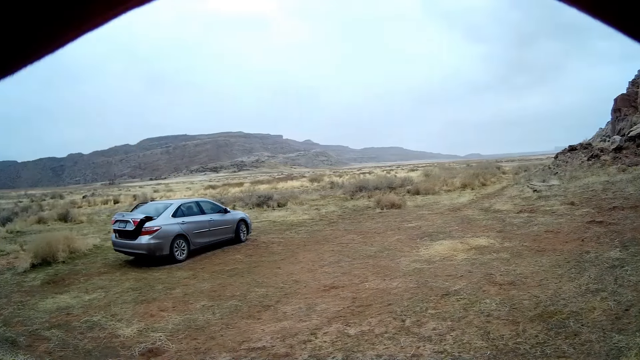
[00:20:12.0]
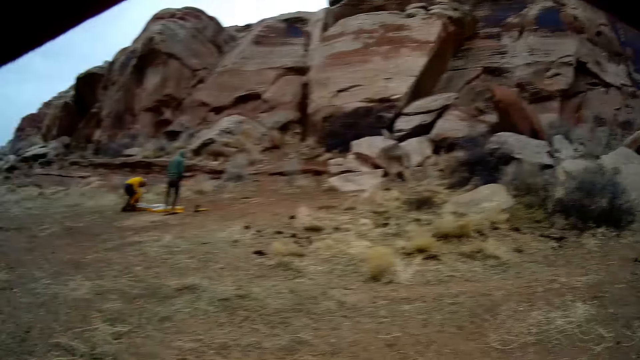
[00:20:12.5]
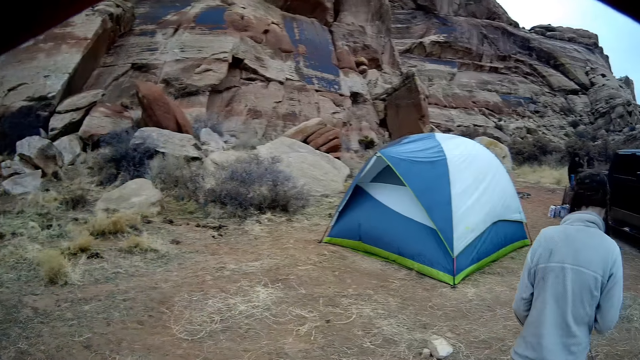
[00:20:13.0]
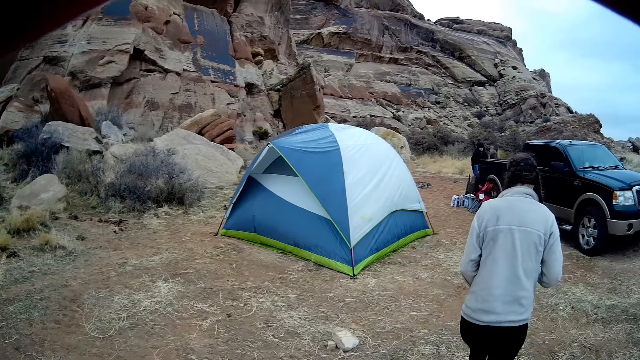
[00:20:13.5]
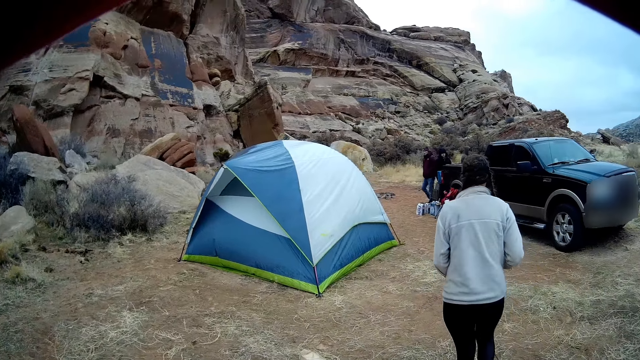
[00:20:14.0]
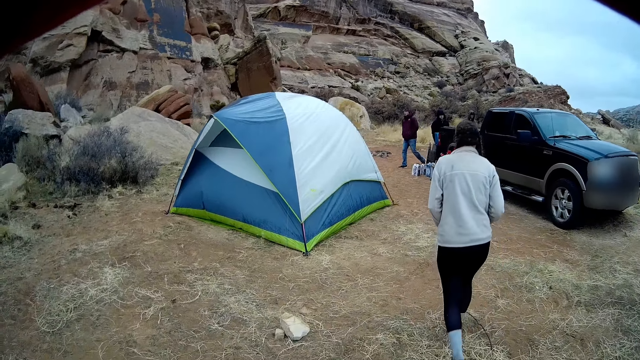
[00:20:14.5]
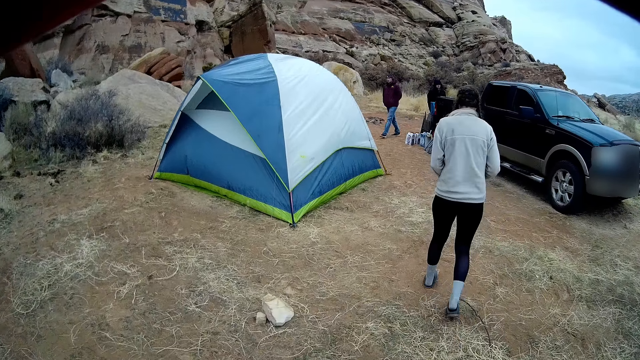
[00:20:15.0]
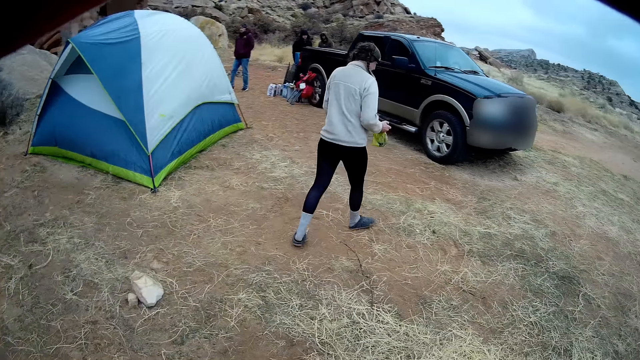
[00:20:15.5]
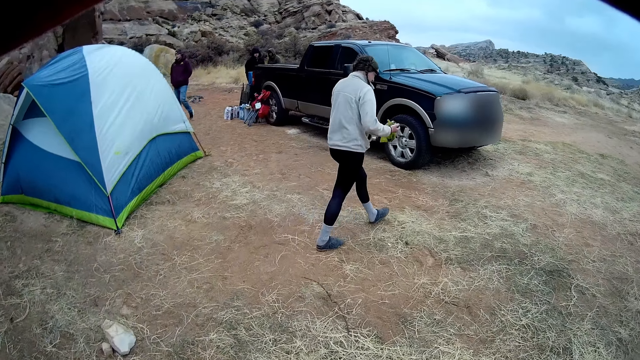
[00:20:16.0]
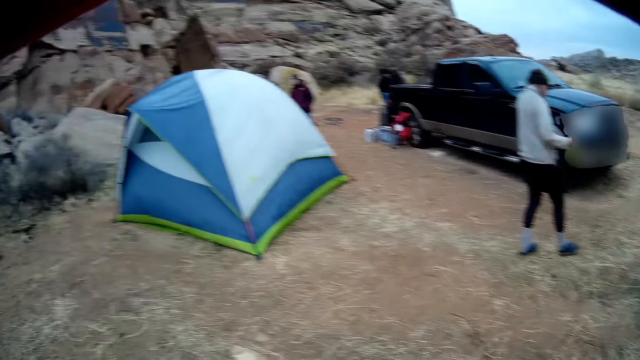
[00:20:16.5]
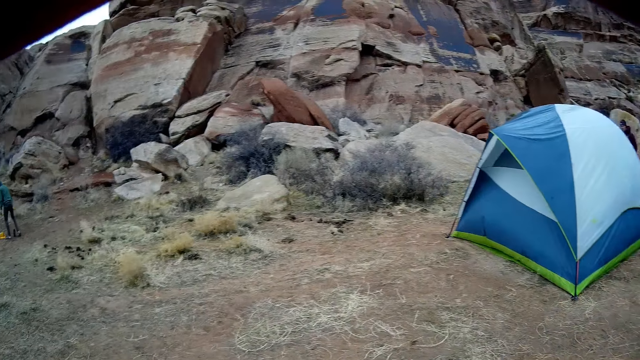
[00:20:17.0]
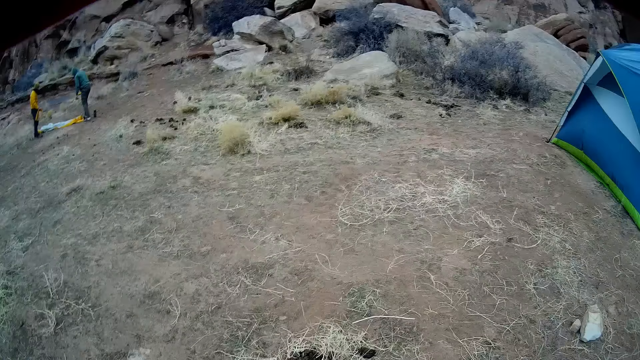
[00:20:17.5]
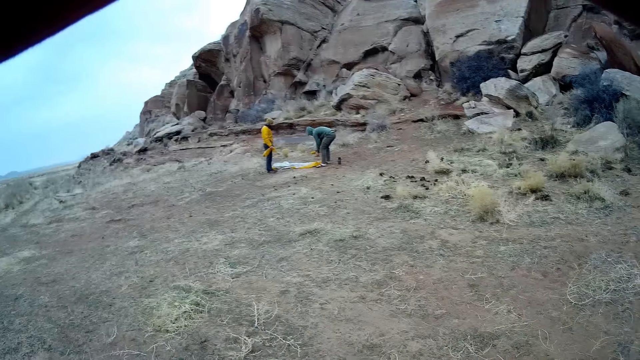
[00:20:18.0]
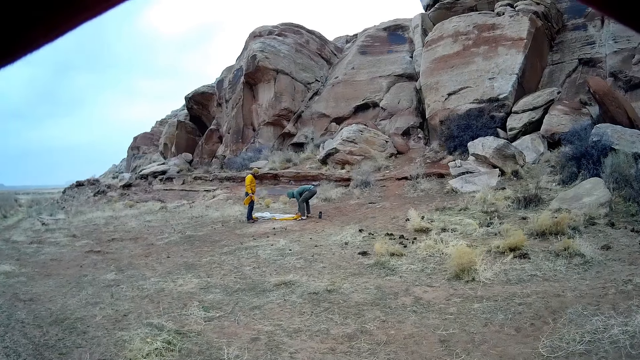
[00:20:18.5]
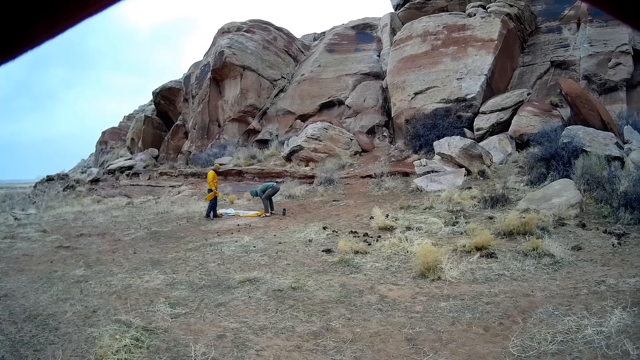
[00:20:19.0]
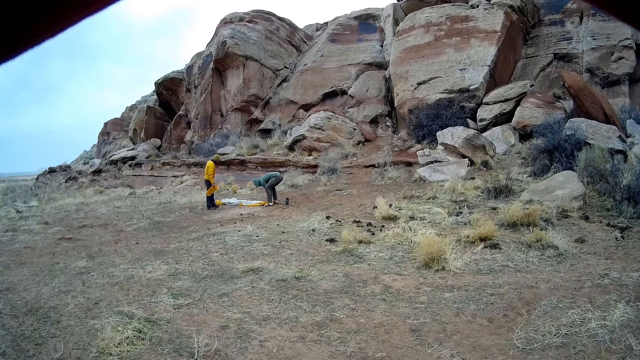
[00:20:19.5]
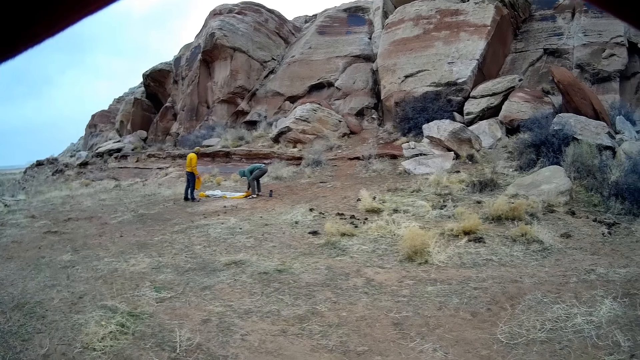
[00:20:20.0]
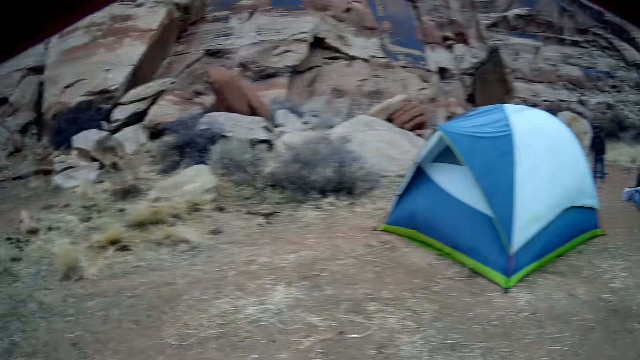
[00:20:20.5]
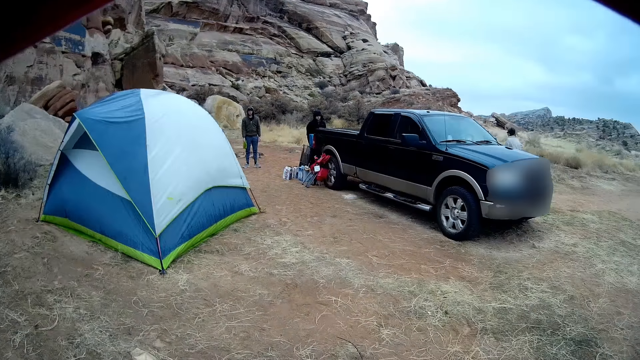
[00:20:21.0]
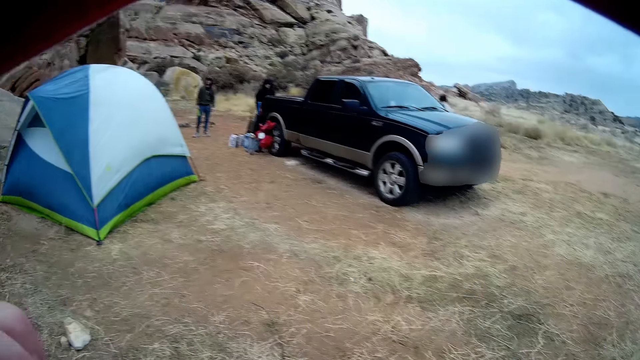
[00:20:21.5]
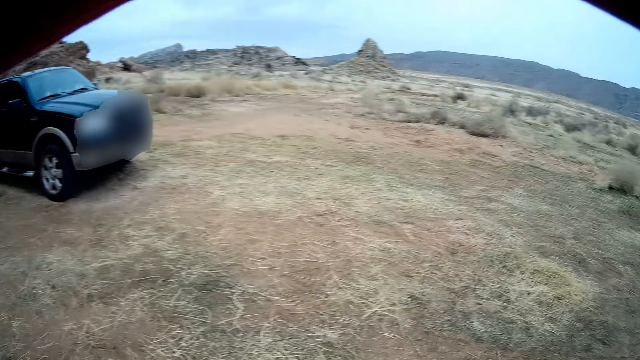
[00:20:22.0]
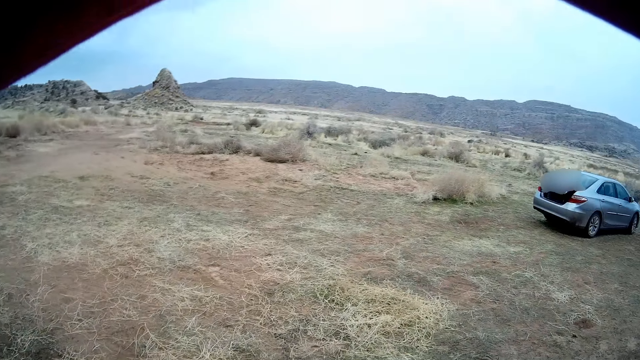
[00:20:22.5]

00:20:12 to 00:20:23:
The camera wearer looks around. A man touches tents. A lady moves around. Another man moves around. The camera wearer looks around a camping site. Another man folds a tent. The camera wearer moves around. Another man walks around the camping site.
